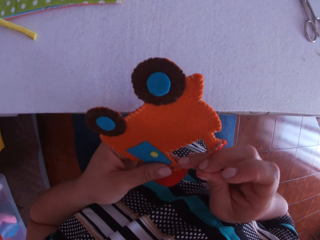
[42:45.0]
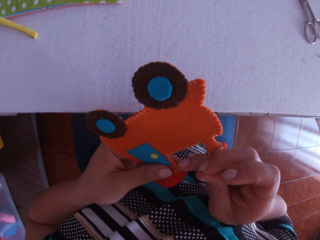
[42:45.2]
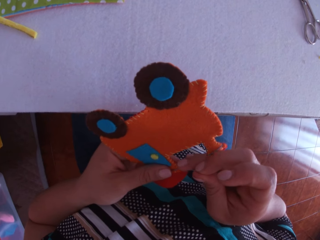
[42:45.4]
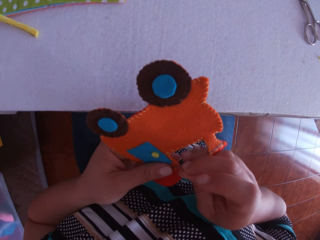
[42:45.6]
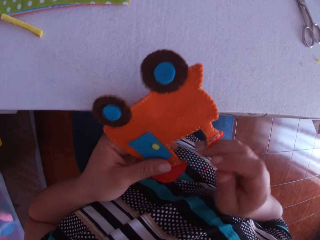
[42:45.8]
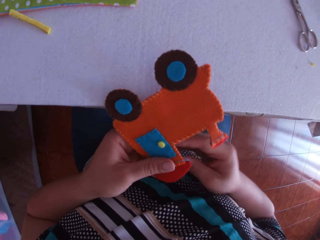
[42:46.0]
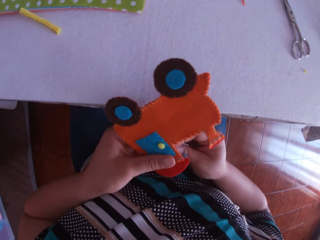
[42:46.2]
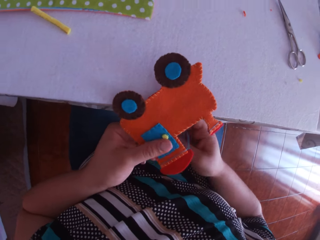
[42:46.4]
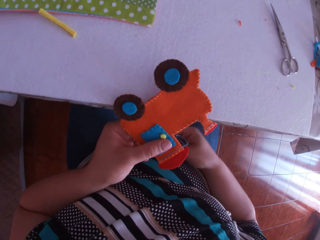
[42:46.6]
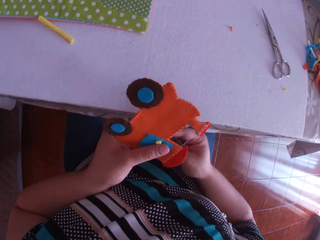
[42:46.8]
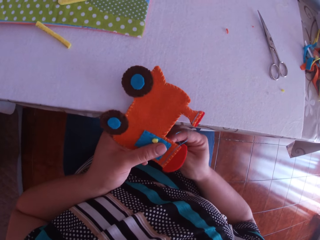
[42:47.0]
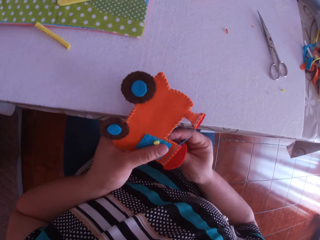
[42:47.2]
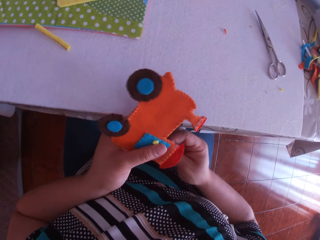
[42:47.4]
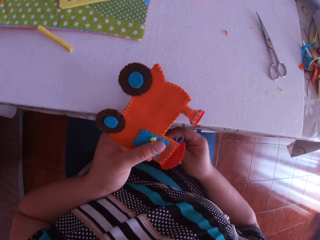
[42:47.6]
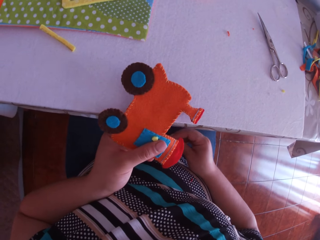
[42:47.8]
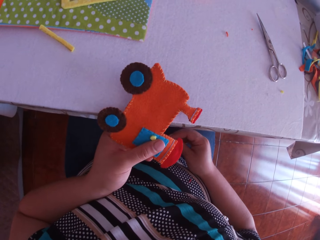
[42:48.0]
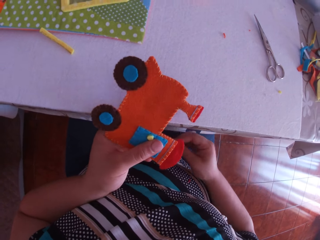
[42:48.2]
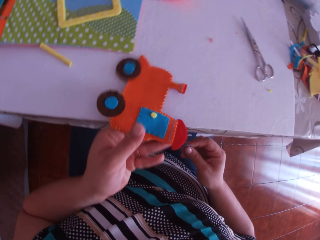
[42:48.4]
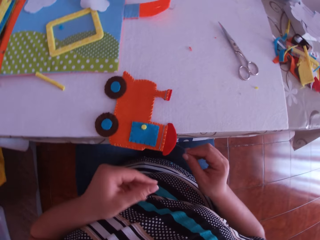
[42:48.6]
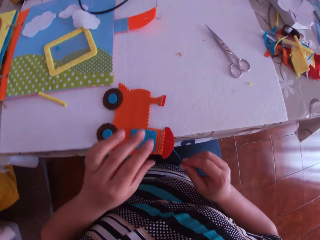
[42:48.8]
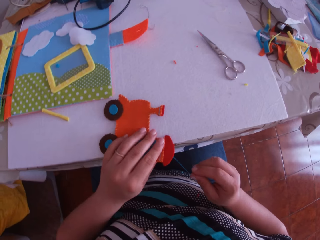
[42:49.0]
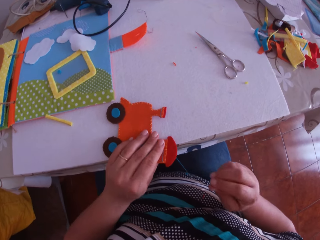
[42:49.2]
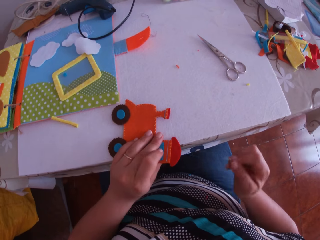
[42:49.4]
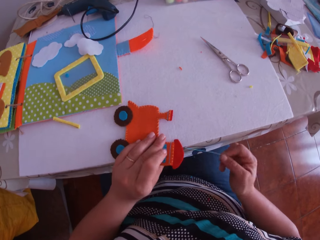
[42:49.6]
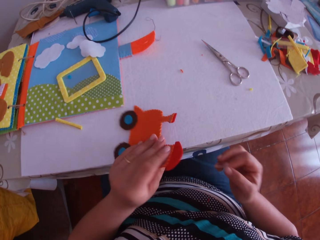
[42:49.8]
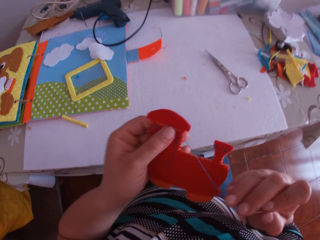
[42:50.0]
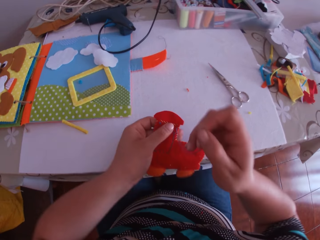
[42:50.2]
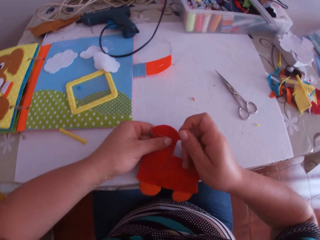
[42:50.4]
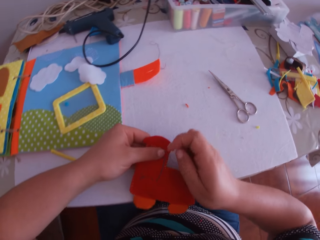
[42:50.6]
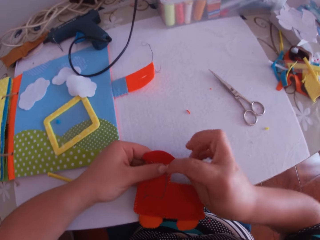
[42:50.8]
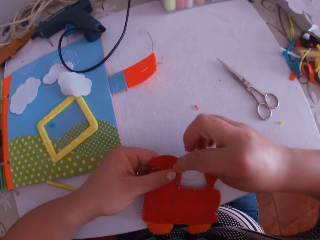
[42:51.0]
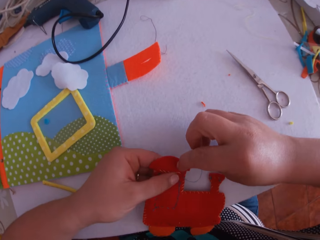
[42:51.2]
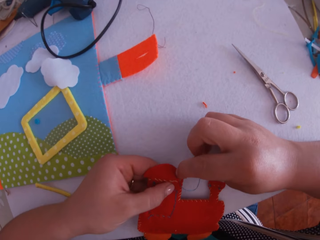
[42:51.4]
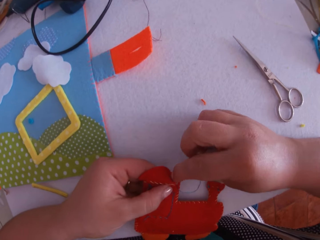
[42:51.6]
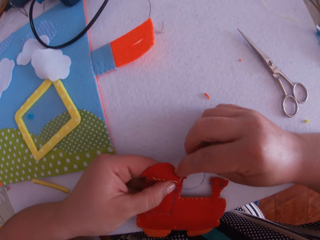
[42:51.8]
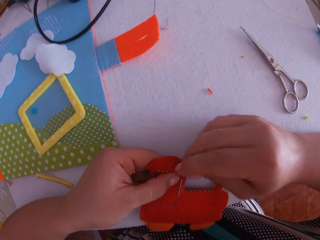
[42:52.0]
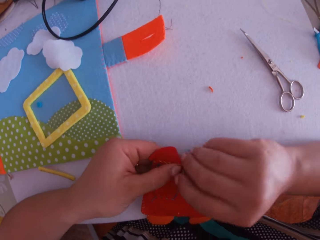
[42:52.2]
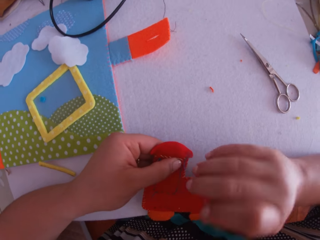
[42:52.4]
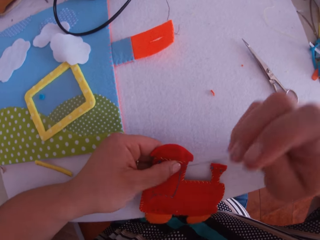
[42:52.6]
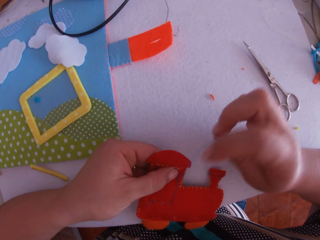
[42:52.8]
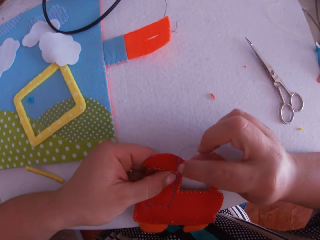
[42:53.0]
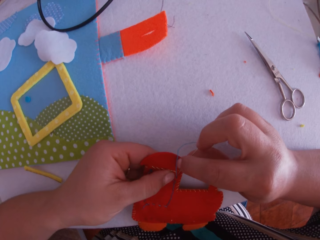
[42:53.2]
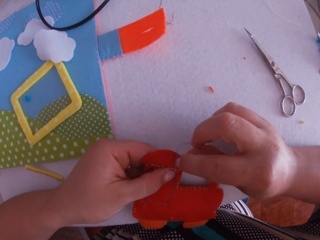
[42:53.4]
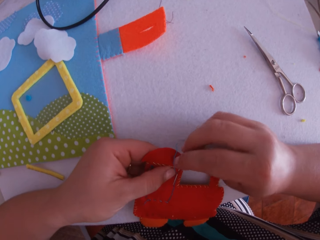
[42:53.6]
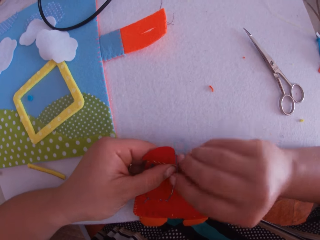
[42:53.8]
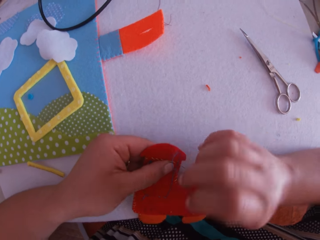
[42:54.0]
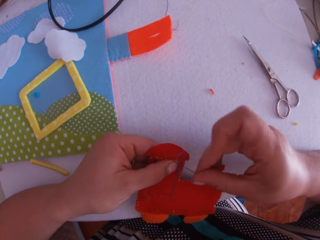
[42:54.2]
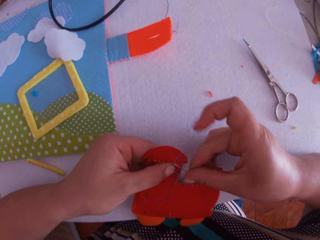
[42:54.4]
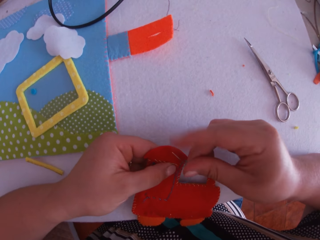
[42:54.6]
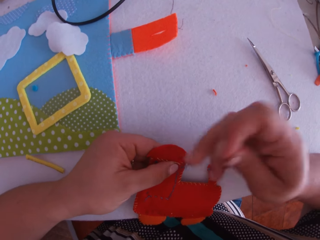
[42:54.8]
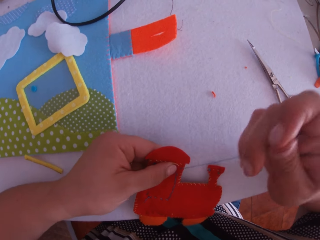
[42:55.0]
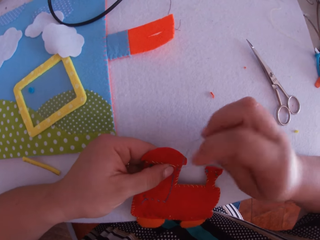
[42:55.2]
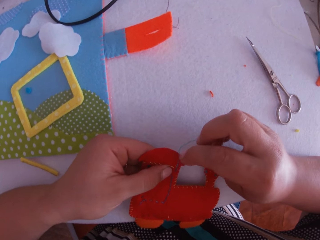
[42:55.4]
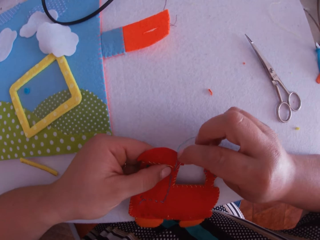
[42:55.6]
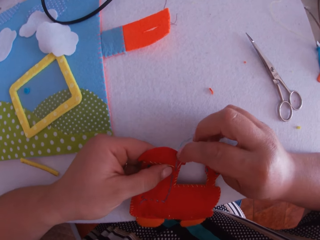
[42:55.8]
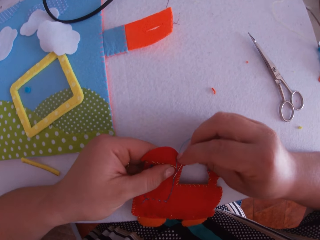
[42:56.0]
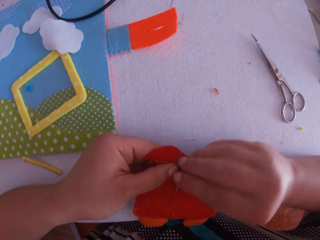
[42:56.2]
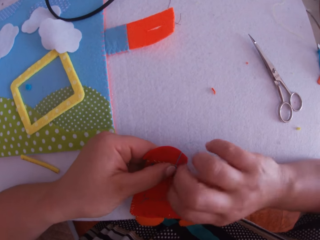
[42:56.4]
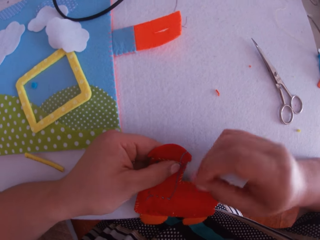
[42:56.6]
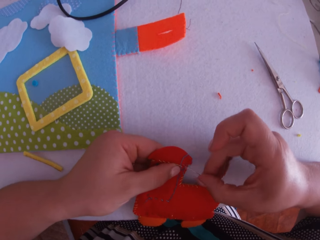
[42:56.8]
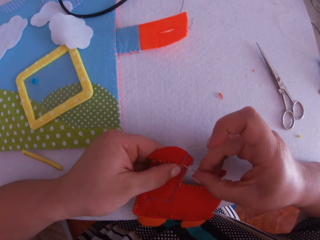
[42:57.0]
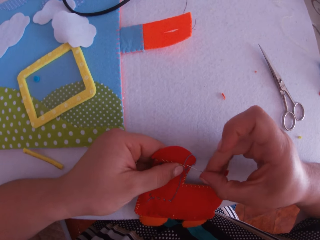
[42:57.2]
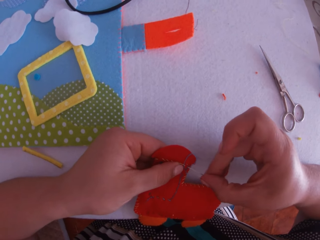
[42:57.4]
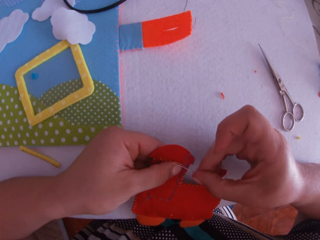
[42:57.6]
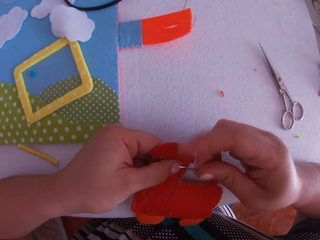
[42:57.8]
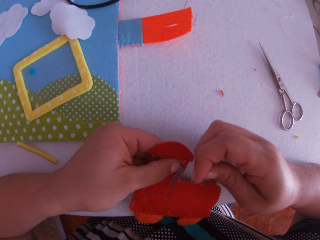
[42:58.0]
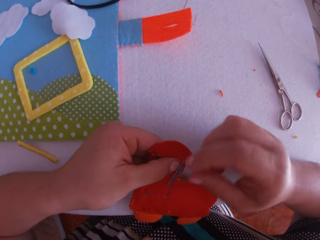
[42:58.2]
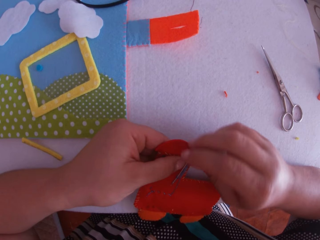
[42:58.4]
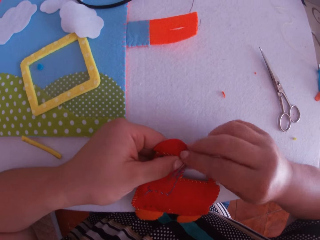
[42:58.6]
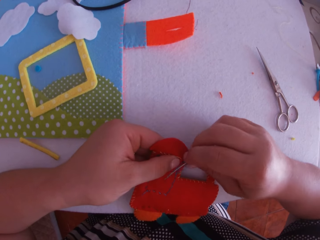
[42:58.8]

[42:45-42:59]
The camera wearer pulls the thread. He places the crafted fabric or craft toy on the table with his left hand. He holds the craft toy on the table. He turns the crafted fabric on the table with his left hand. He tacks the crafted fabric with the threaded needle in his right hand. He pulls the thread. He sews the craft toy with a needle. He pulls the thread. He puts the needle through the thread. He pulls the thread. He sews the craft toy with the needle. He pulls the thread. He puts the needle through the thread.

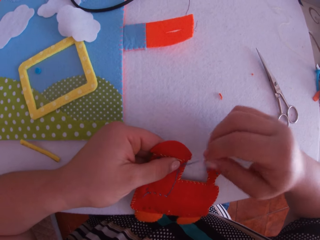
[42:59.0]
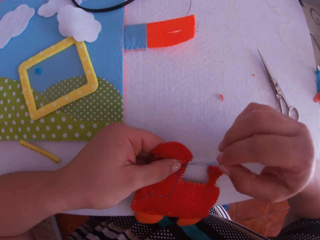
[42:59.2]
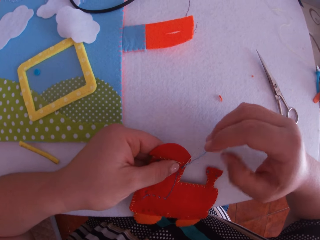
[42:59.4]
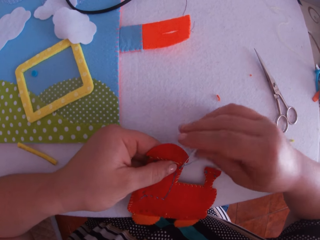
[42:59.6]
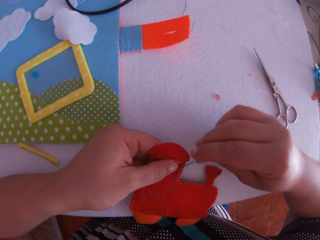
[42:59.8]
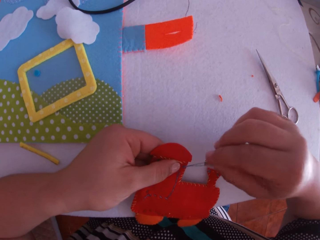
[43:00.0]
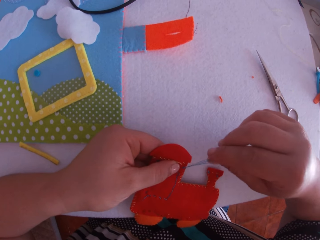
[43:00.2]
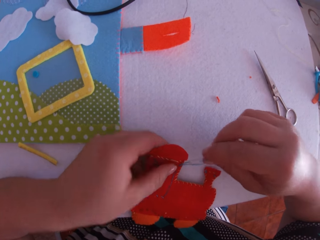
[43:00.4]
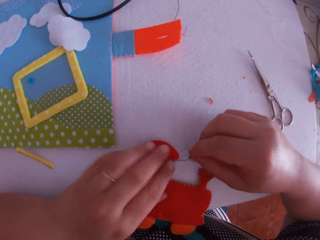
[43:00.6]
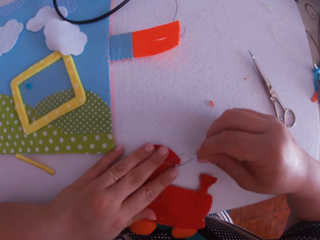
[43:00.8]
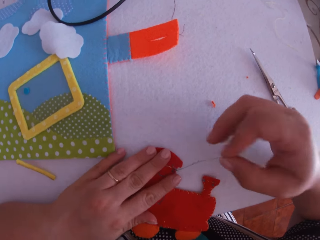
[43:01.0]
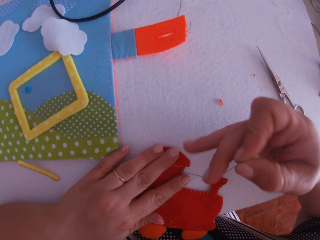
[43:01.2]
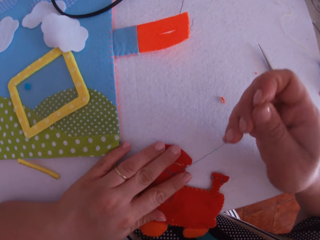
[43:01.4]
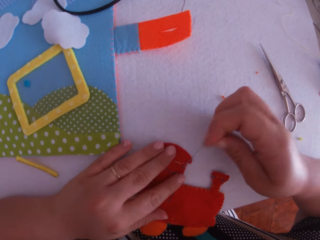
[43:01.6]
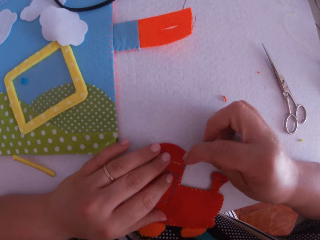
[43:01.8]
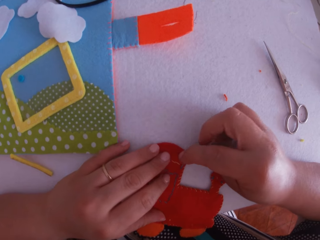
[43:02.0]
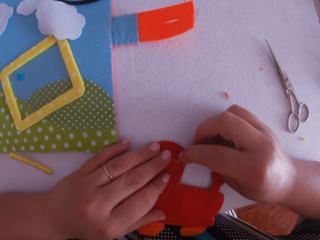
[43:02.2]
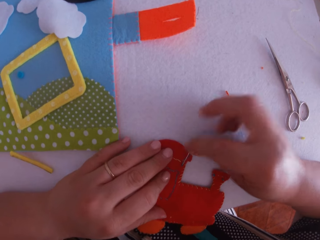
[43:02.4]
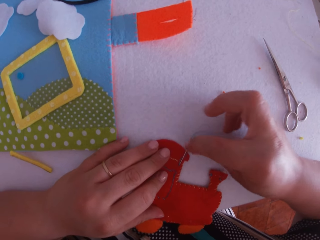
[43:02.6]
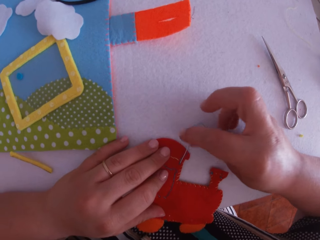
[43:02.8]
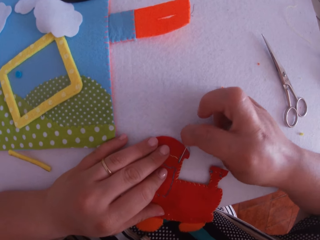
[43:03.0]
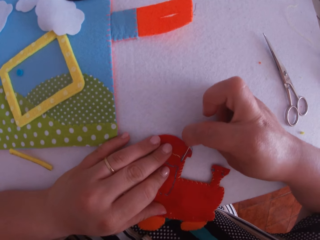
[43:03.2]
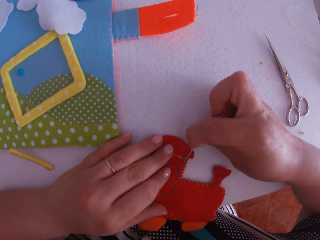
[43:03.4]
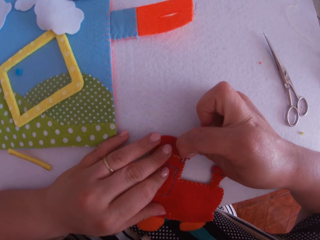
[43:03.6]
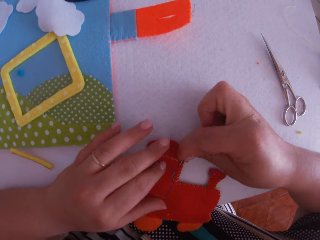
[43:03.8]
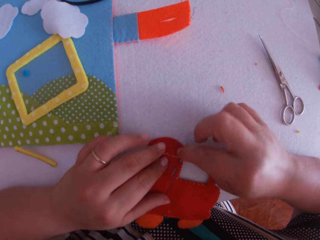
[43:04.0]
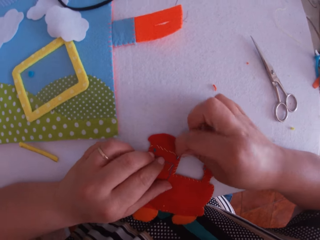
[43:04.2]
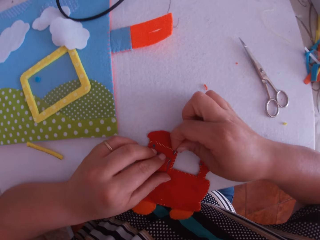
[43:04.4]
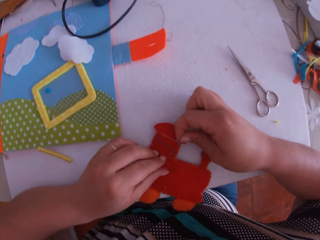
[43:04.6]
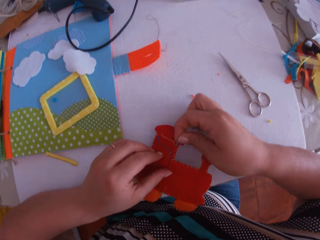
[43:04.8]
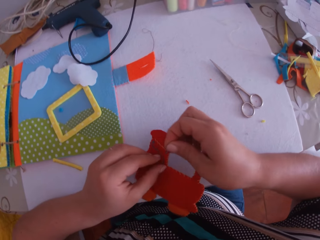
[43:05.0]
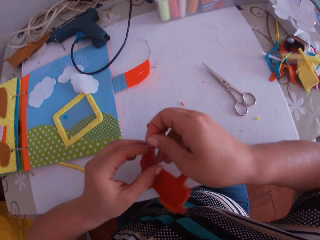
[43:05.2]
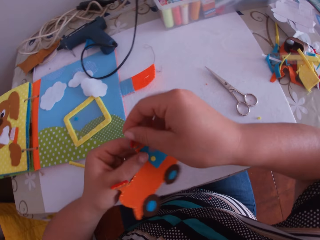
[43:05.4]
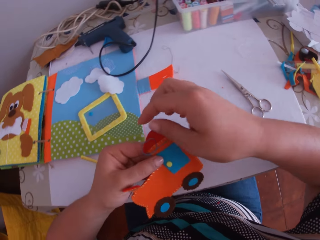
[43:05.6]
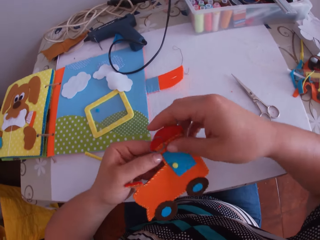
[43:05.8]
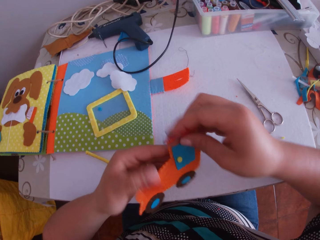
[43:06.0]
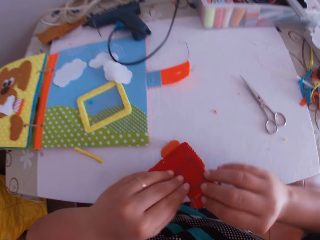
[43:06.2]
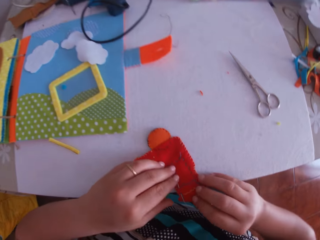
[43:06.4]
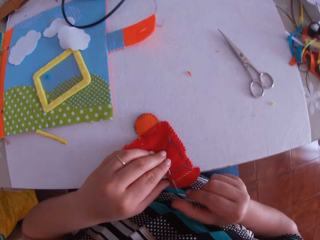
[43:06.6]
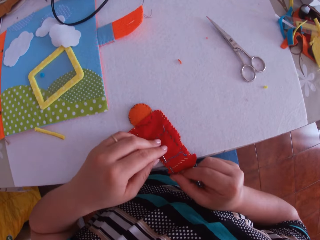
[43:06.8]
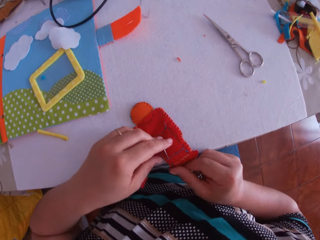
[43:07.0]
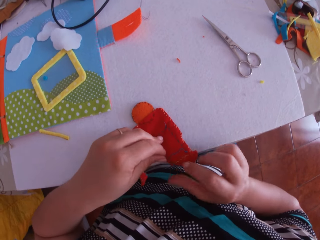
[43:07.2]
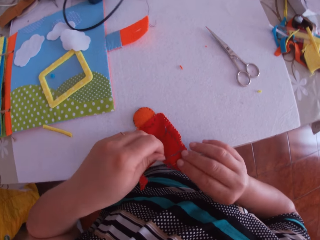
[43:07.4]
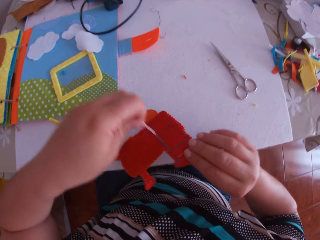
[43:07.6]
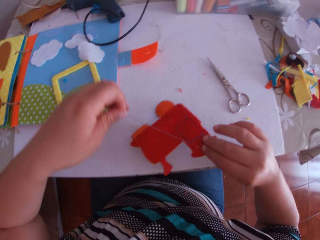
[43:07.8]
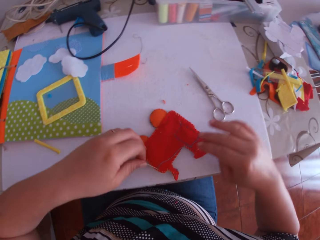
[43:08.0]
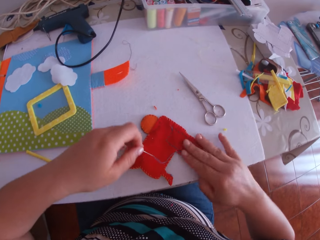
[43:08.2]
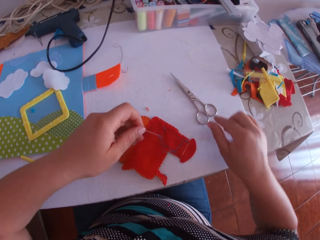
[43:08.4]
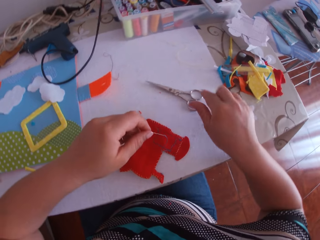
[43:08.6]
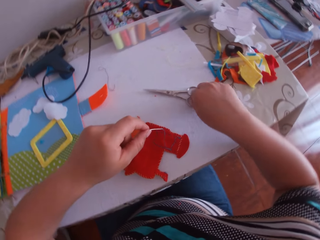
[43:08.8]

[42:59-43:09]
The camera wearer picks up the needle on the craft toy or crafted fabric. He pulls the thread. He places the crafted fabric on the table with his left hand. He holds the craft toy on the table. He sews the craft toy with the needle. He pierces the crafted fabric with the threaded needle in his right hand. He picks up the crafted fabric from the table with both hands, turns the crafted fabric with both hands and places the crafted fabric on the table with both hands. He pushes the threaded needle in the crafted fabric with his right hand. He pulls the thread. He pulls out the threaded needle from the crafted fabric with his left hand. He lifts the crafted fabric from the table with his right hand. He moves the craft toy on the table. He places the crafted fabric on the table with his right hand. He holds the craft toy on the table.
